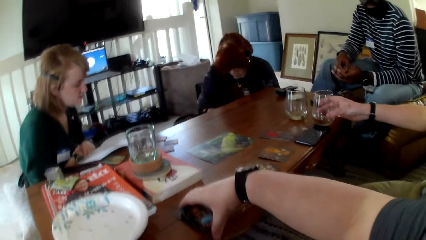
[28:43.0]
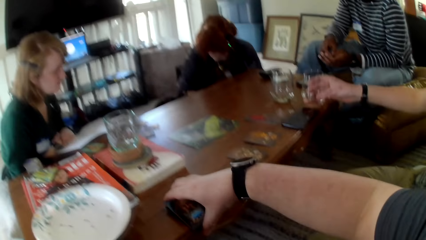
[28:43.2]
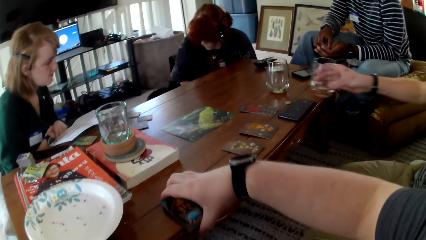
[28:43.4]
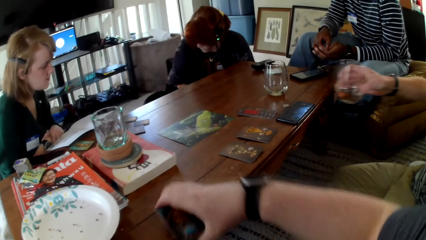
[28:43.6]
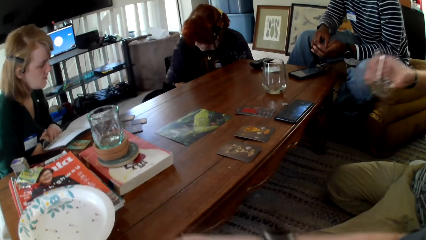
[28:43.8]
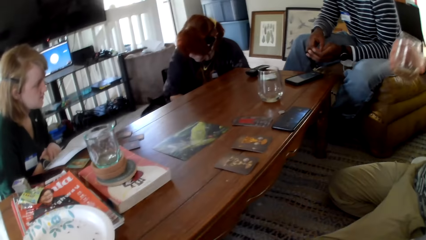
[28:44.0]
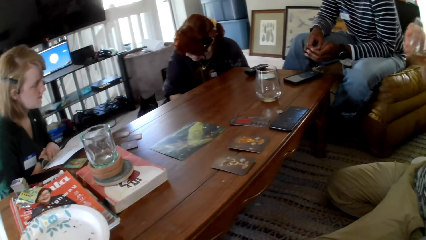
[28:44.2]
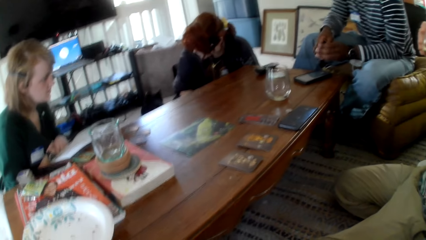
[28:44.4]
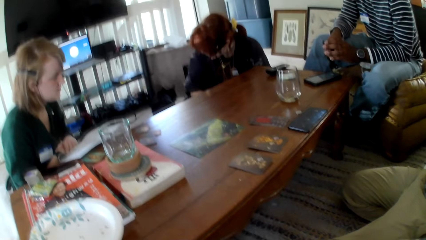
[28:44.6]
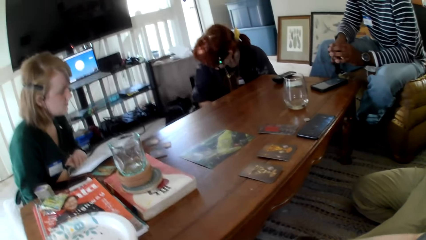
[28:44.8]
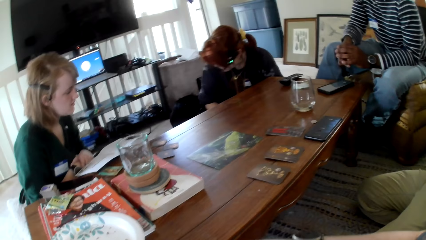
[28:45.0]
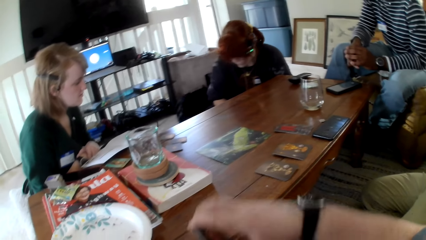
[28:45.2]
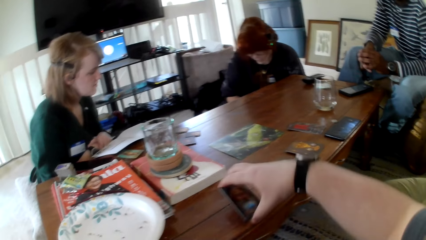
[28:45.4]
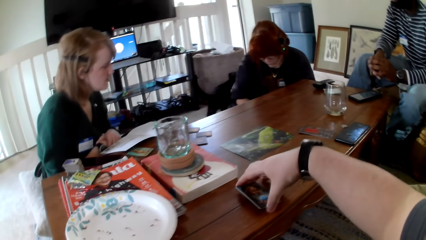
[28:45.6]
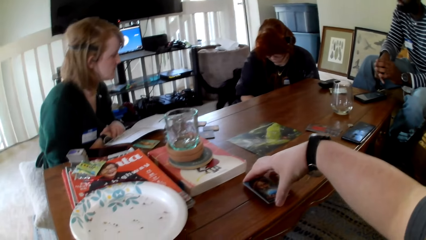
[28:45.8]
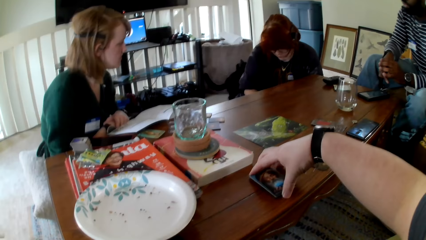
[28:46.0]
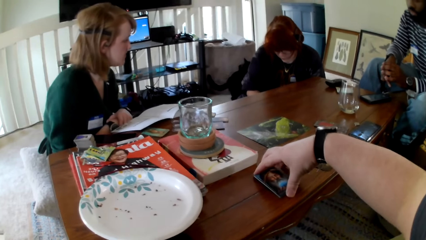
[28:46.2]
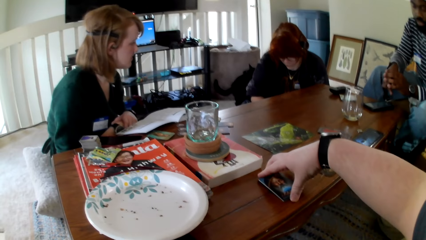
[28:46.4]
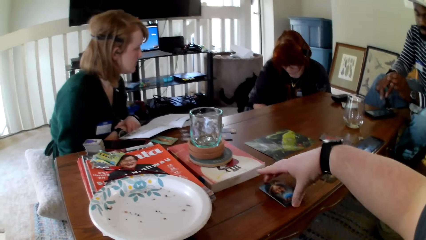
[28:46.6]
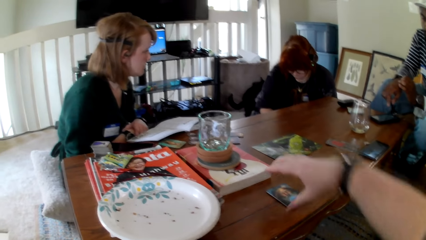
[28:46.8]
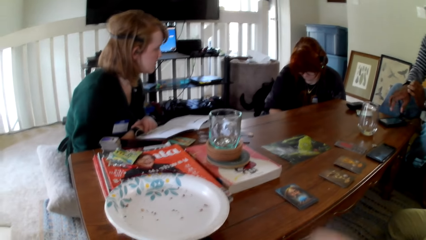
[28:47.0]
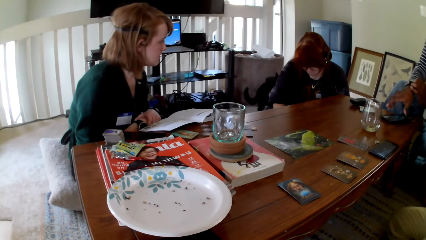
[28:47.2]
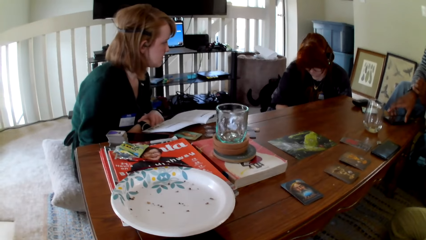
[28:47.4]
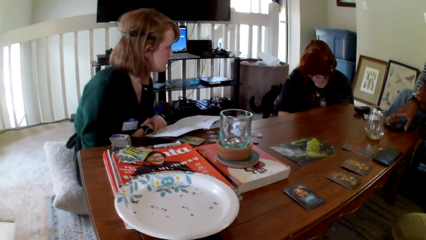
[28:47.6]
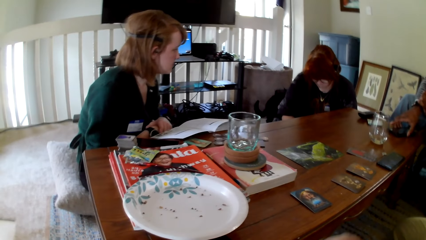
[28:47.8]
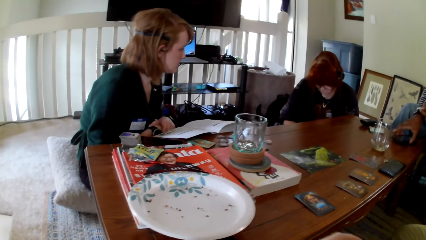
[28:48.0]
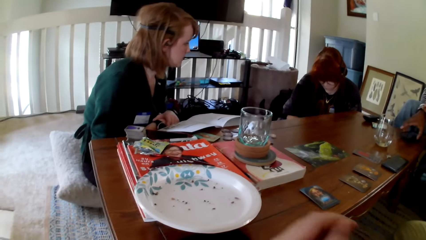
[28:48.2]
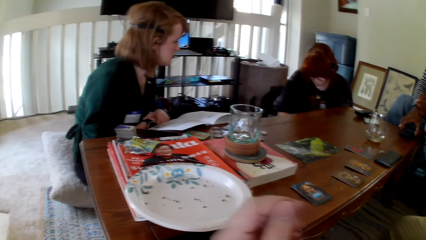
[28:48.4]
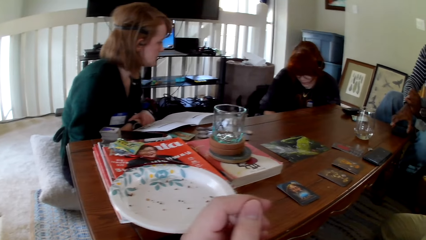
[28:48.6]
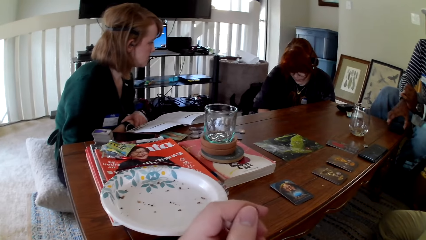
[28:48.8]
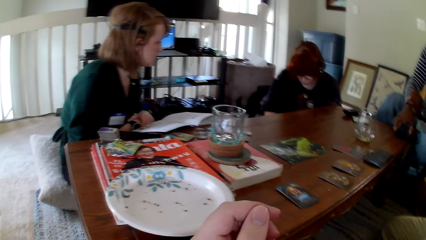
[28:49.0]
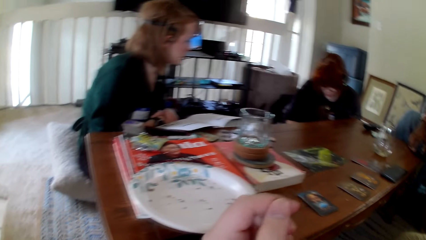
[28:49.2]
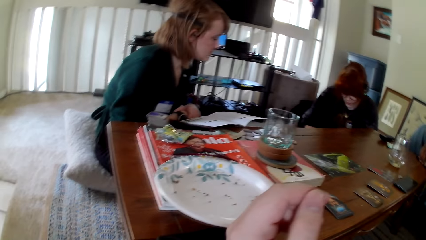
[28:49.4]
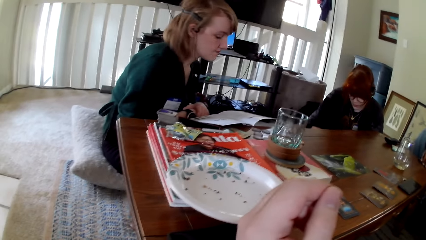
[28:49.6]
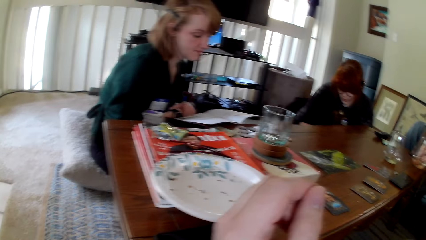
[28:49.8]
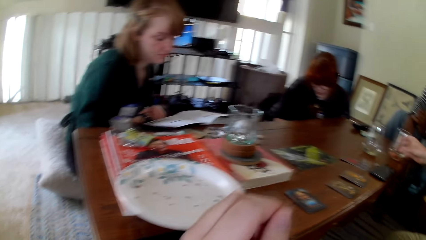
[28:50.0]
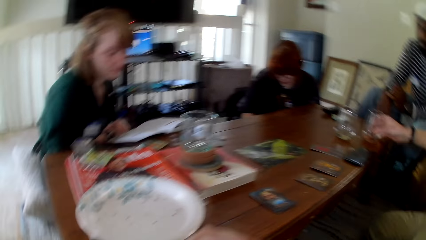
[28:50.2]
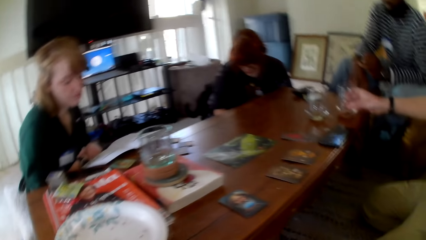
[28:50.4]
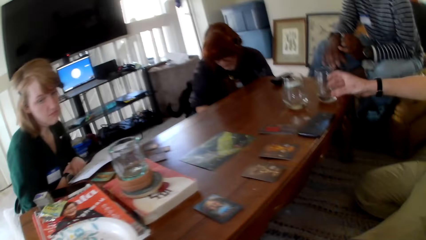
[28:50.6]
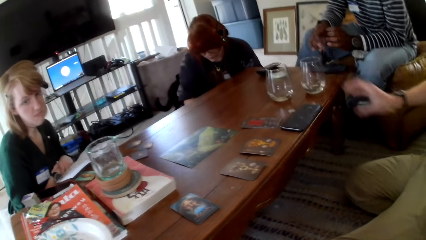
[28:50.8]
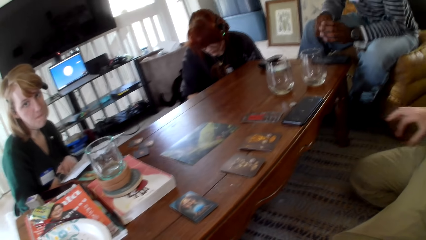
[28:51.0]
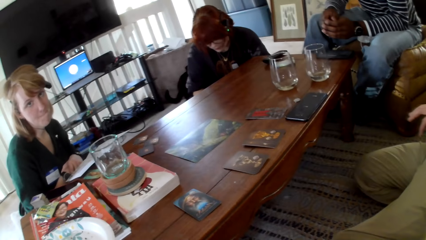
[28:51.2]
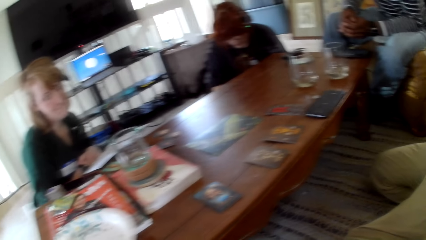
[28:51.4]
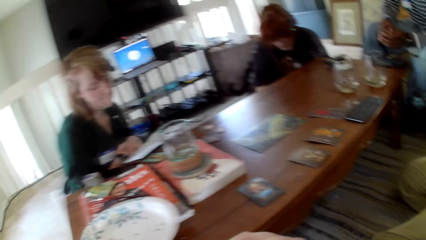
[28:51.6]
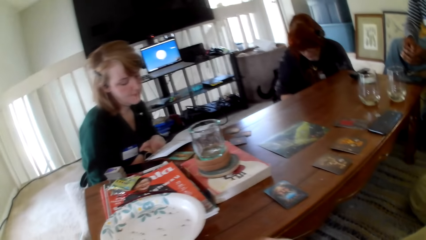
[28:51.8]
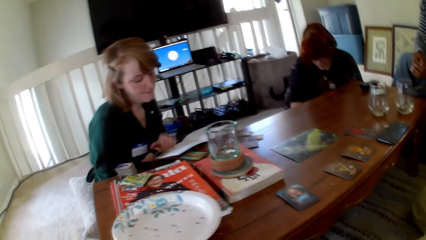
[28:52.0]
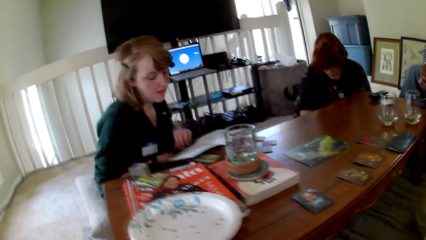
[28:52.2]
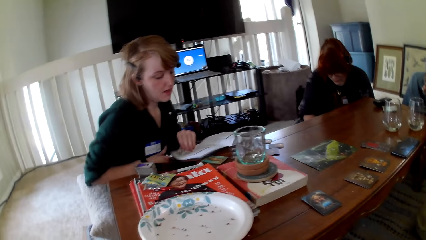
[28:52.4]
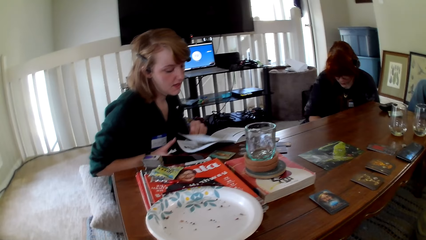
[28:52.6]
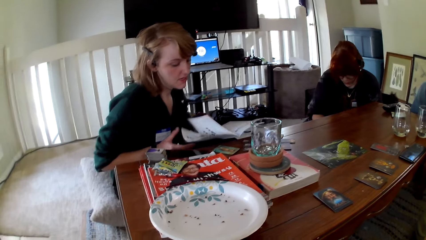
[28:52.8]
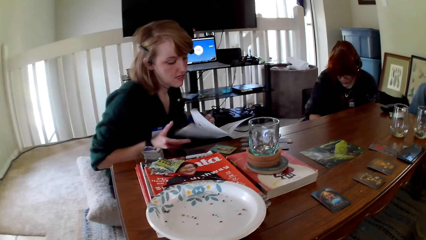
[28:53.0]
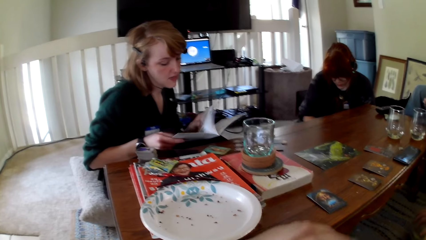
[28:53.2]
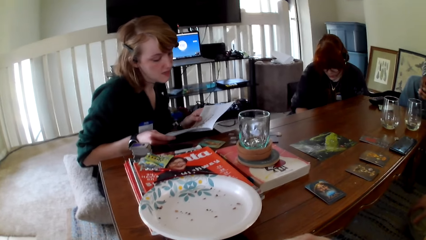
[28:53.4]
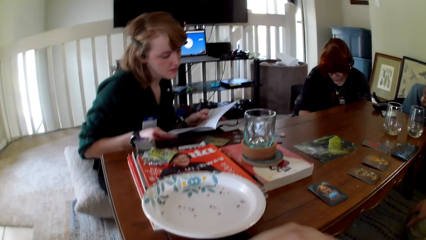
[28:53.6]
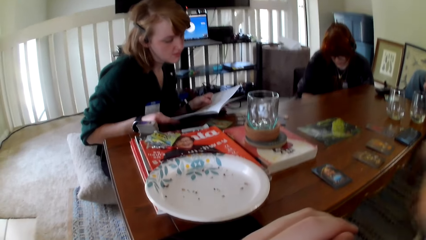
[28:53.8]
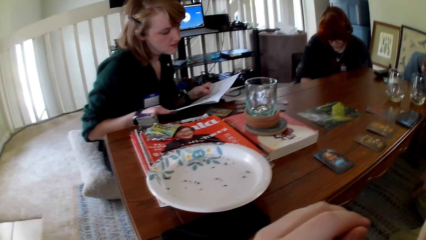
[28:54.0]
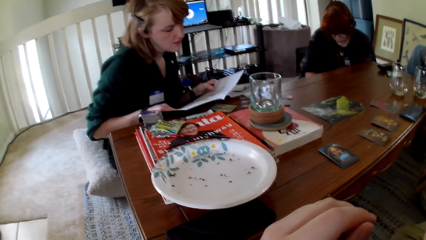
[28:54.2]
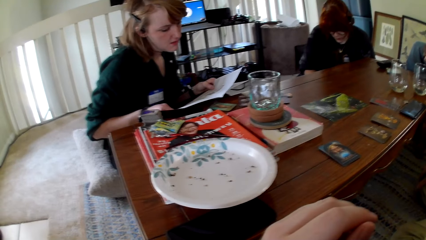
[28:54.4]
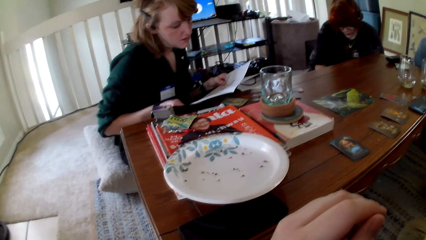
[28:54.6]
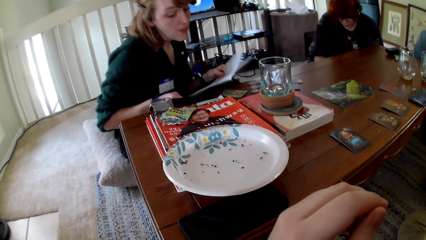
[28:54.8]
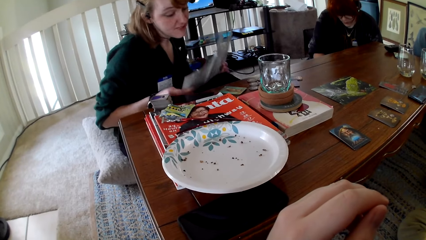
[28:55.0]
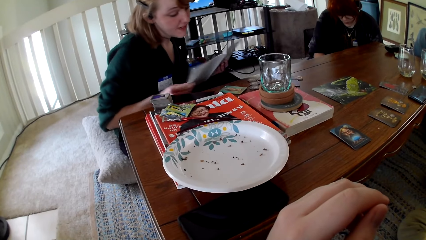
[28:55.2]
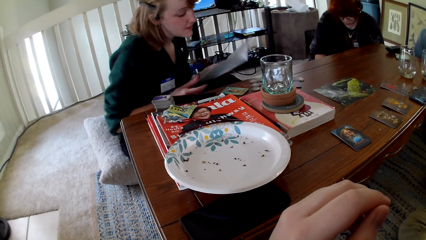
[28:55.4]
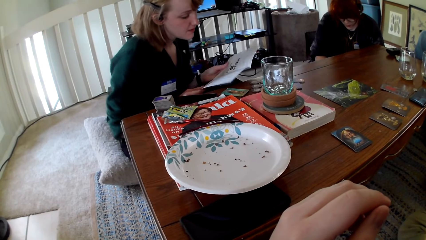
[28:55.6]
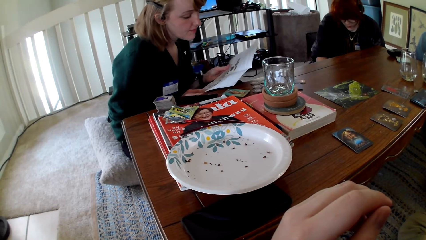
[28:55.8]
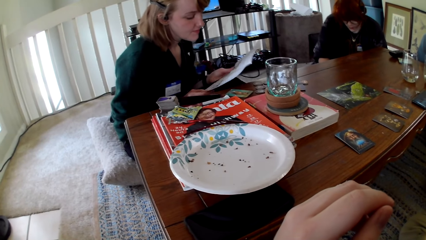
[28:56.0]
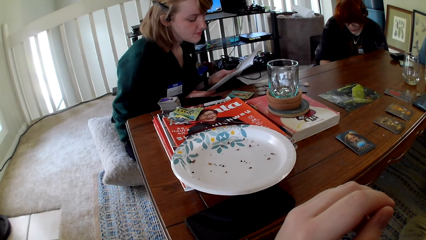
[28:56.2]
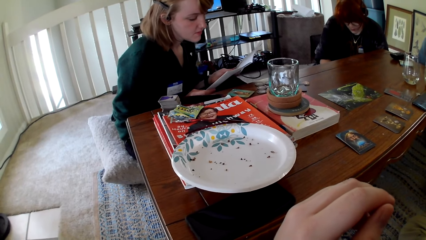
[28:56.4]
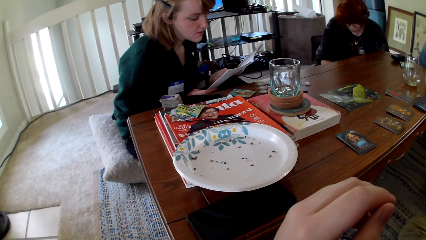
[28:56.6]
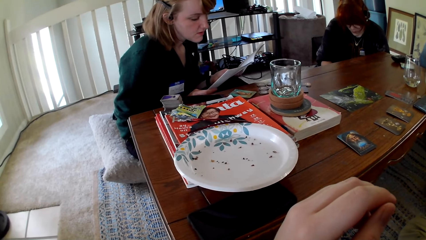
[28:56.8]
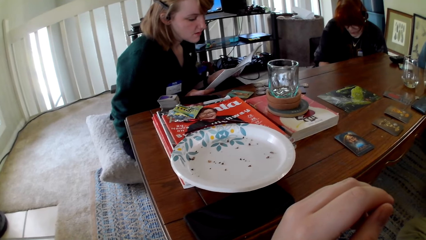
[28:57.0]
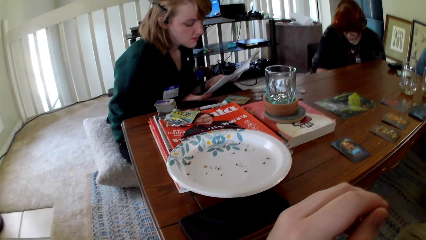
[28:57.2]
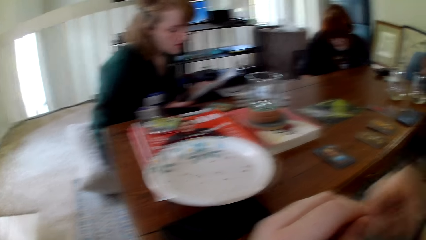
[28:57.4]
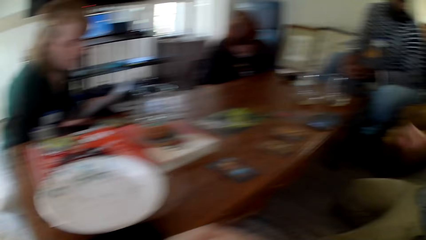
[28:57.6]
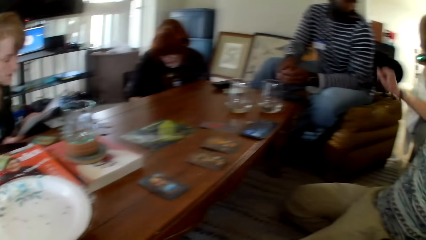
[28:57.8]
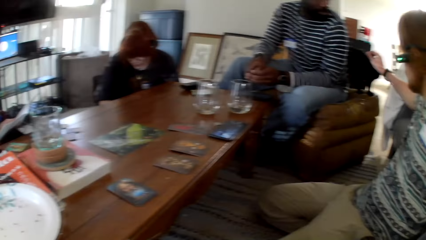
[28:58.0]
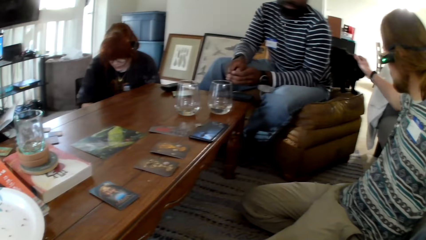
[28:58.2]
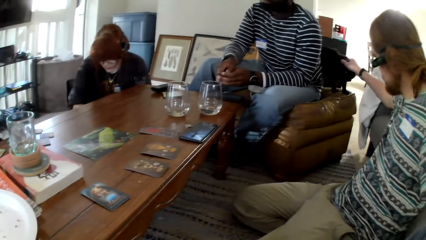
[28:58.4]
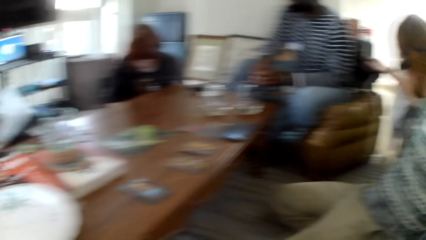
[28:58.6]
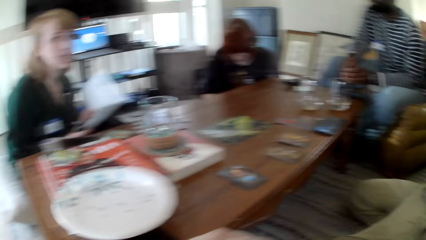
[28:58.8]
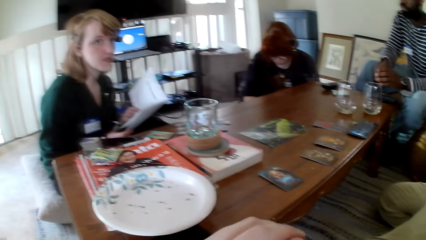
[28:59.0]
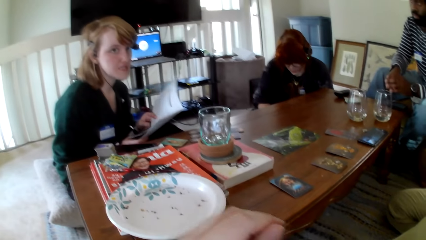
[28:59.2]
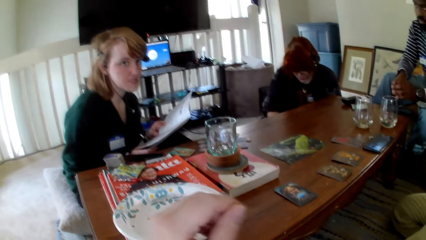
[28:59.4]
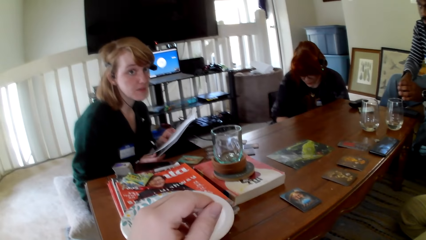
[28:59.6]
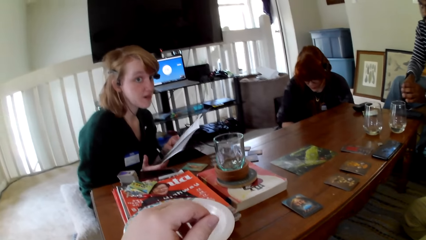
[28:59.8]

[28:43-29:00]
A man picks up a glass. The camera wearer picks up cards and touches the card. A woman reads a pamphlet. The camera wearer puts the cards on the table. Another man picks up a phone. The woman looks at another woman. The other man puts the phone on the table. The first man puts the glass on the table. The first man touches the glass. The first woman opens the pamphlet. She touches the book and reads the pamphlet. The camera wearer raises a hand up. The first man holds something.
